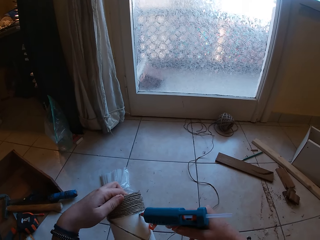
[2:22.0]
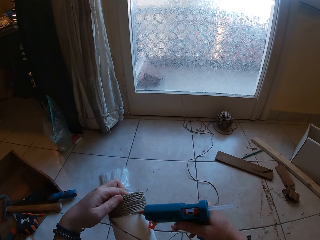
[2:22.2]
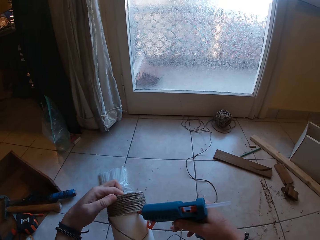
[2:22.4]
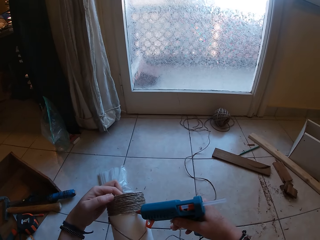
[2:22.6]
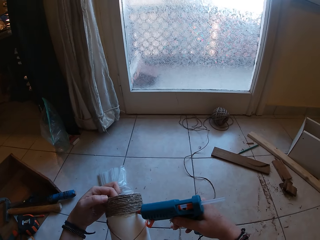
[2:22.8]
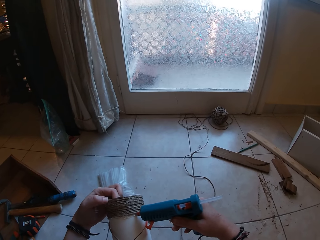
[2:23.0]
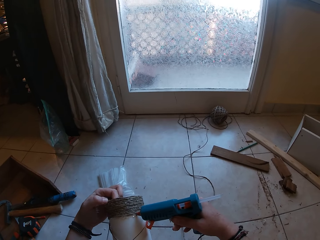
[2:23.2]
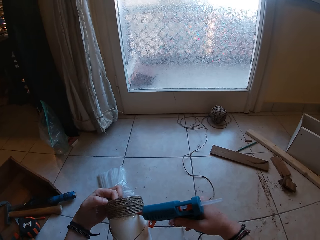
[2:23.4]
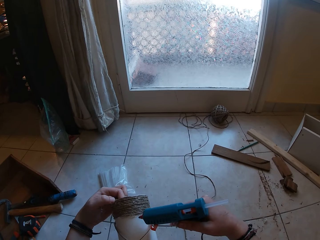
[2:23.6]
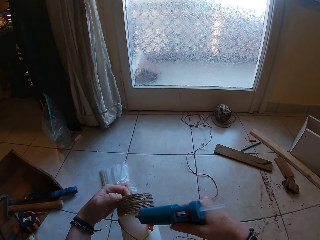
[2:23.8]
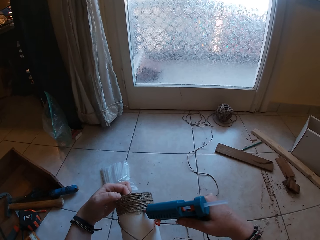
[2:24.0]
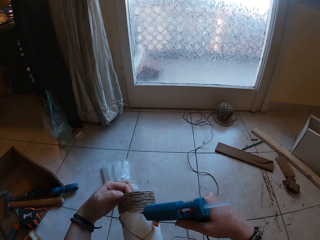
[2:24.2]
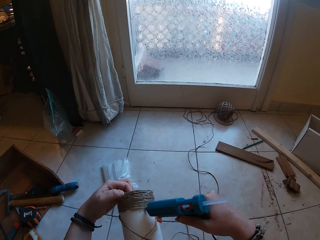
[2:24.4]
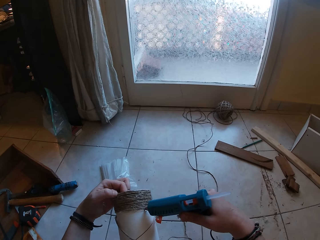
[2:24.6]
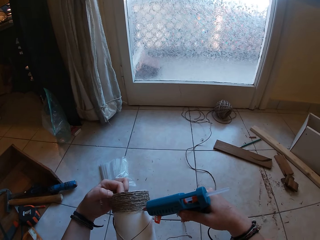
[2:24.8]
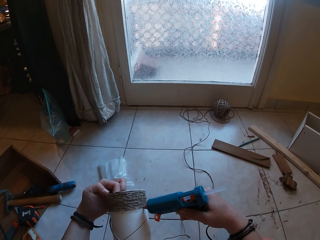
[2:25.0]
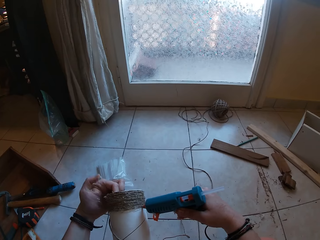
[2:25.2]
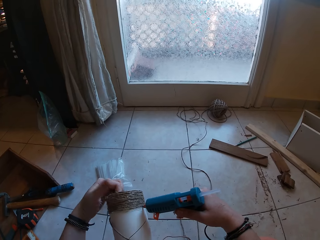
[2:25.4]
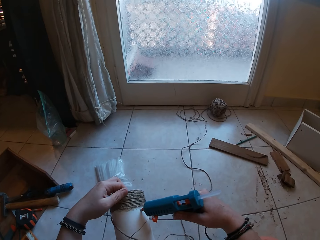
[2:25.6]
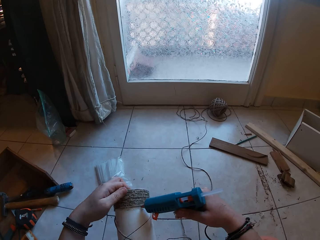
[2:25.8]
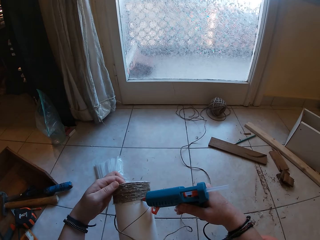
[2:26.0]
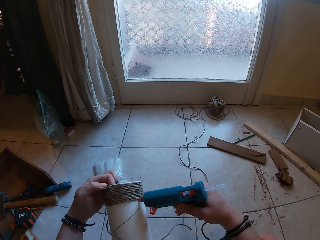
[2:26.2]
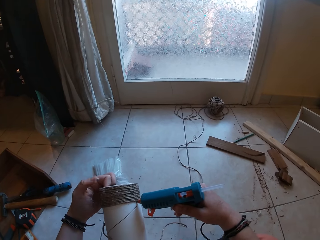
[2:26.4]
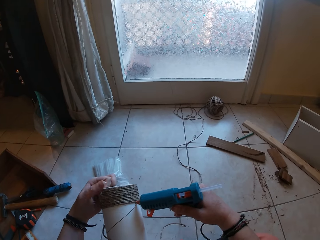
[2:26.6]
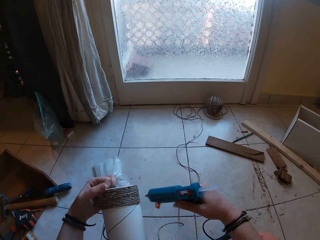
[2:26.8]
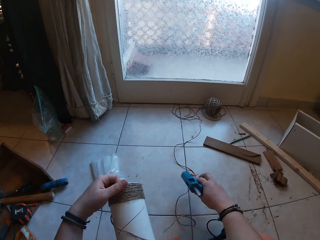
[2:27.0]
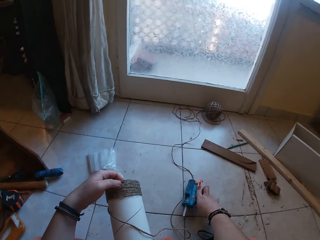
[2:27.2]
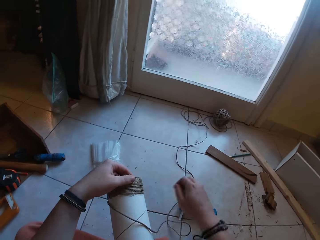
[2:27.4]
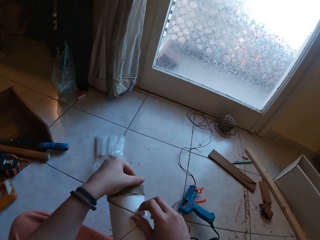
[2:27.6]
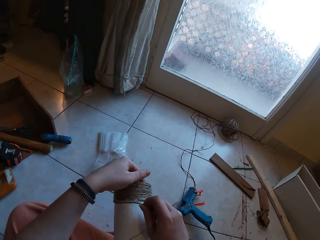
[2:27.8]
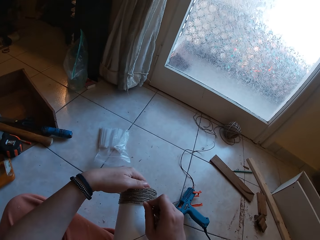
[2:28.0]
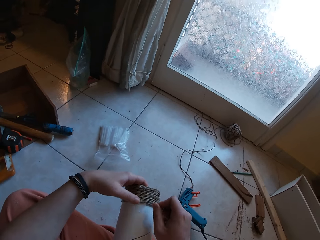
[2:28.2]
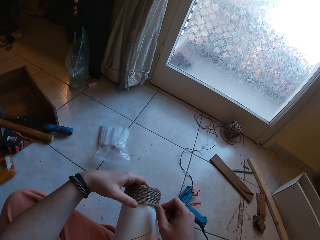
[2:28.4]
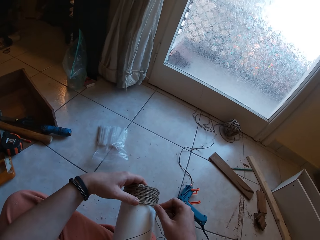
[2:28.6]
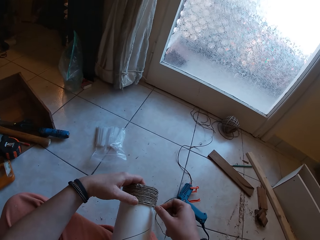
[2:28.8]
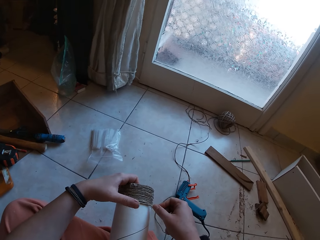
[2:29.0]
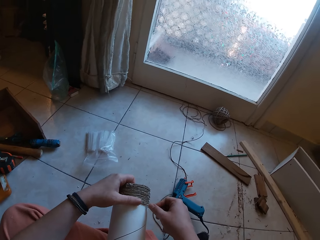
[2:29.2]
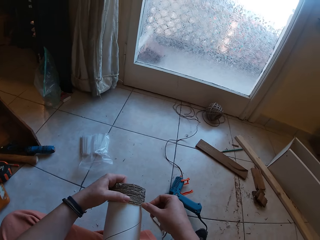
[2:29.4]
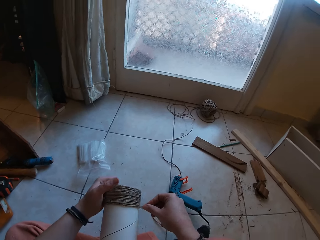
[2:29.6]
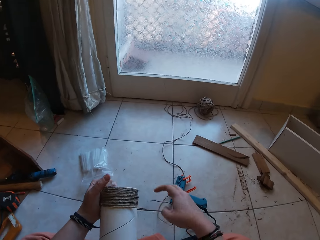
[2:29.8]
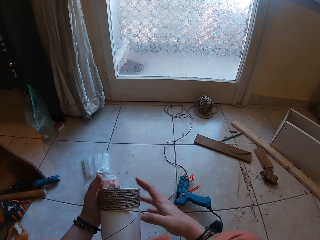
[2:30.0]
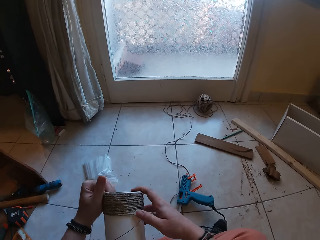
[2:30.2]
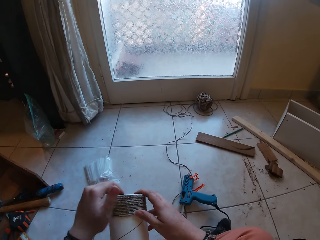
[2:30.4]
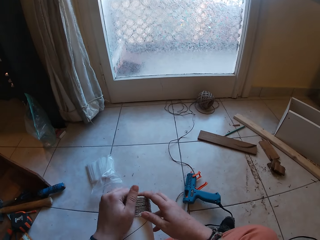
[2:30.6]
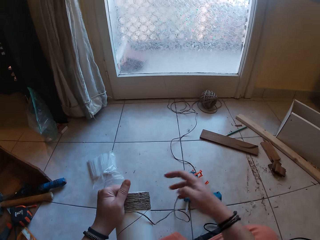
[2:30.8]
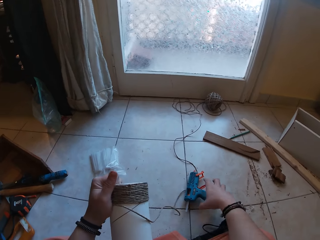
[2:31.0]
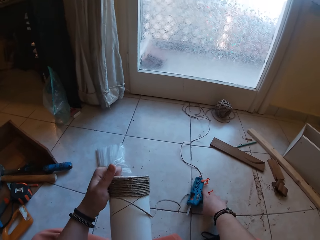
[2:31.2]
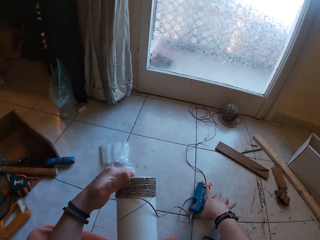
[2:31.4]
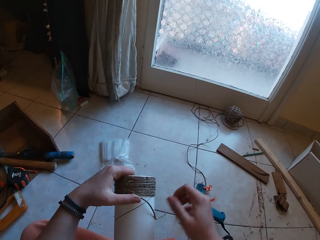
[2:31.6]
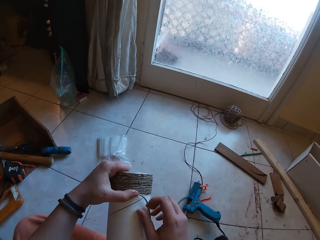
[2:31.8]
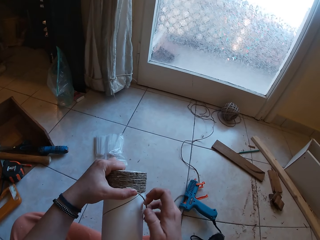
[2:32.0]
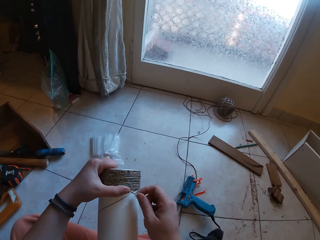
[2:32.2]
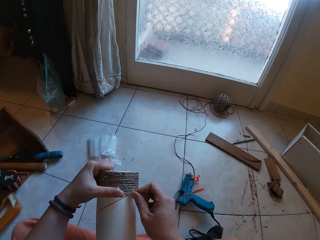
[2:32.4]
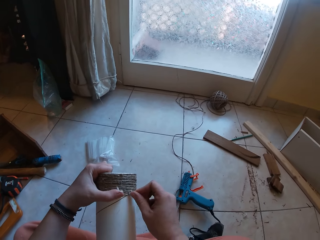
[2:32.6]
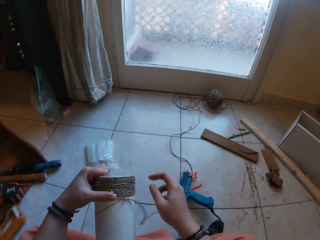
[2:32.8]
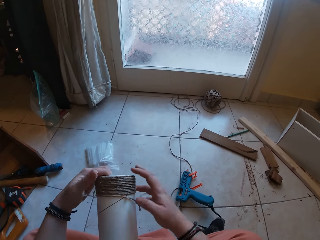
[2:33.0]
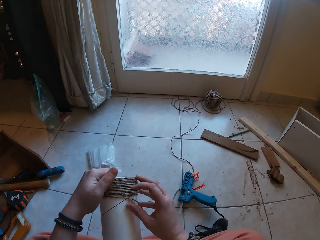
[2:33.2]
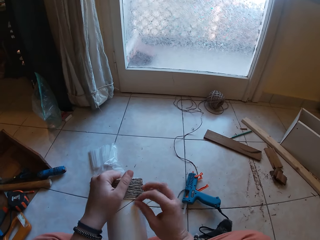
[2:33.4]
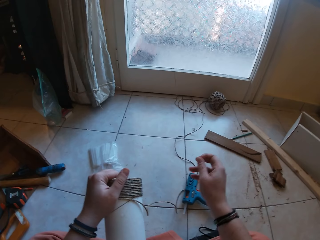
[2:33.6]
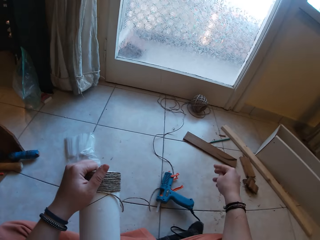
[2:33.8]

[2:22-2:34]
The camera wearer applies glue on the cardboard tube or carton with the glue gun in her right hand. She drops the glue gun on the floor with her right hand. She rolls the twine or rope on the cardboard tube with her right hand. She aligns the rope on the carton. She holds the cardboard tube with both hands. She touches the glue gun from the floor with her right hand. She rolls the twine on the cardboard tube with her right hand. She aligns the rope on the carton. She holds the cardboard tube with both hands.

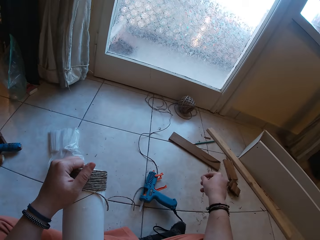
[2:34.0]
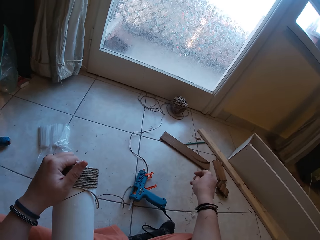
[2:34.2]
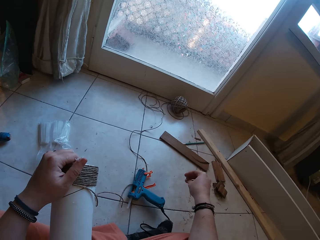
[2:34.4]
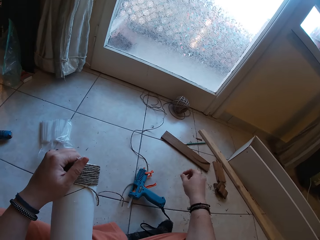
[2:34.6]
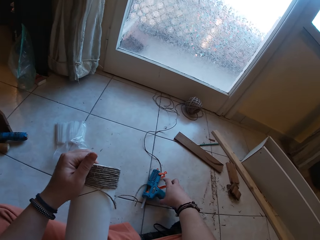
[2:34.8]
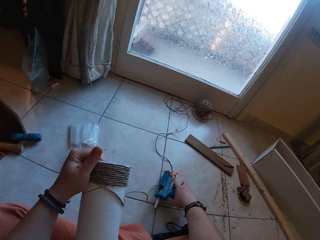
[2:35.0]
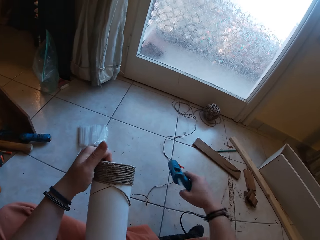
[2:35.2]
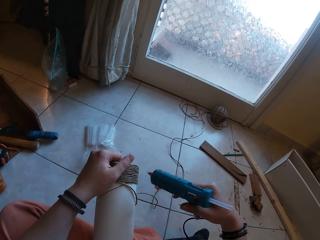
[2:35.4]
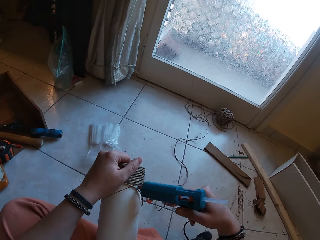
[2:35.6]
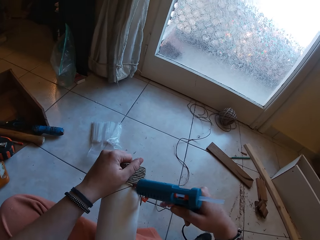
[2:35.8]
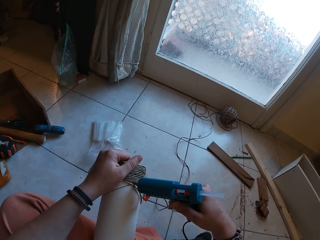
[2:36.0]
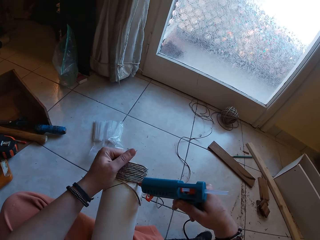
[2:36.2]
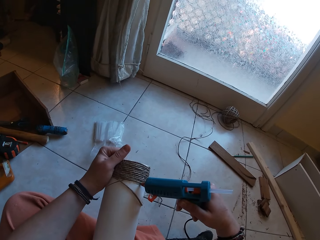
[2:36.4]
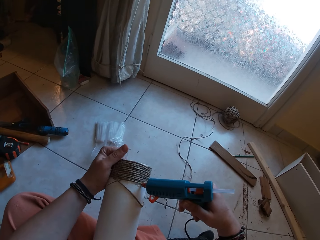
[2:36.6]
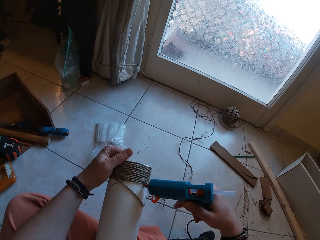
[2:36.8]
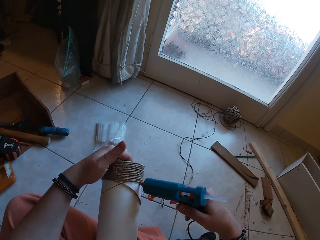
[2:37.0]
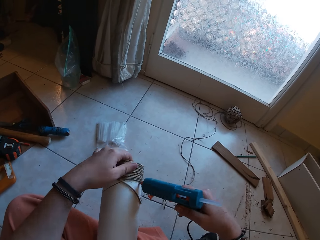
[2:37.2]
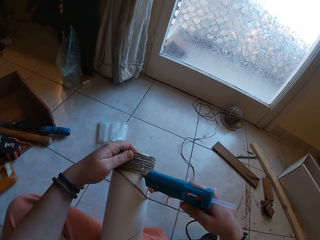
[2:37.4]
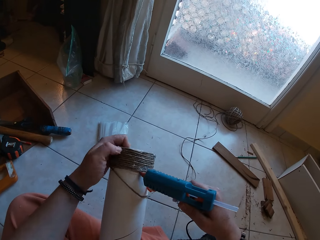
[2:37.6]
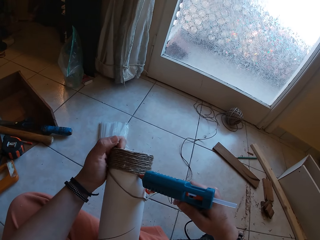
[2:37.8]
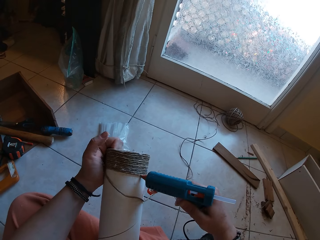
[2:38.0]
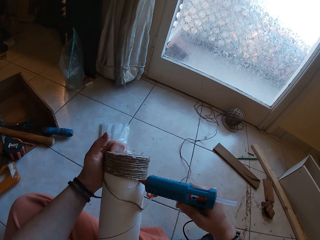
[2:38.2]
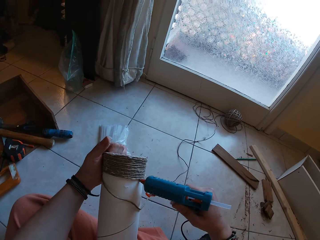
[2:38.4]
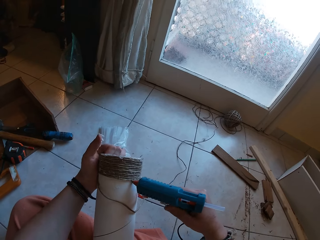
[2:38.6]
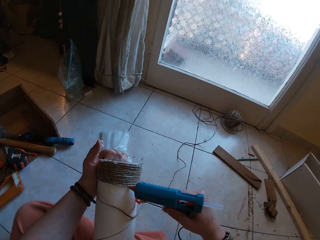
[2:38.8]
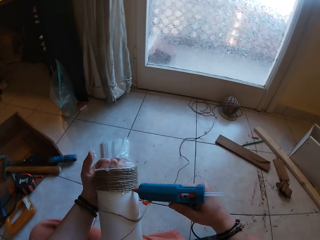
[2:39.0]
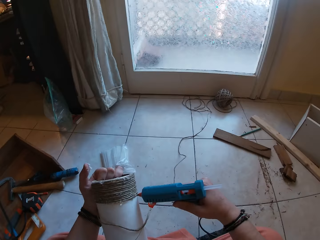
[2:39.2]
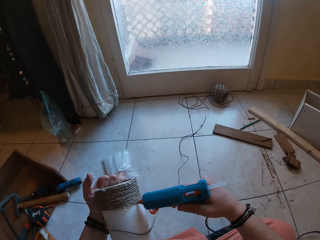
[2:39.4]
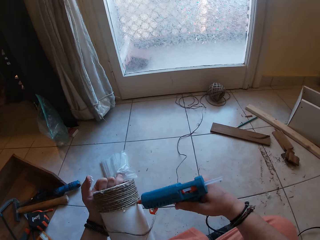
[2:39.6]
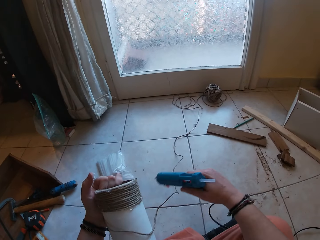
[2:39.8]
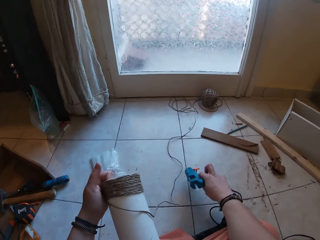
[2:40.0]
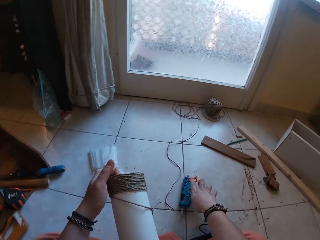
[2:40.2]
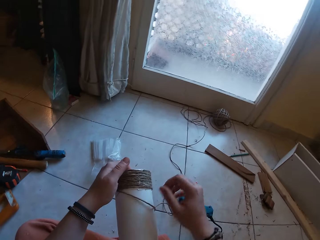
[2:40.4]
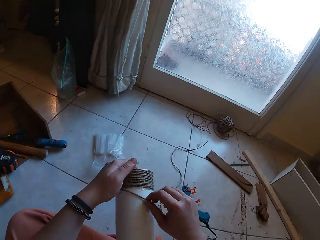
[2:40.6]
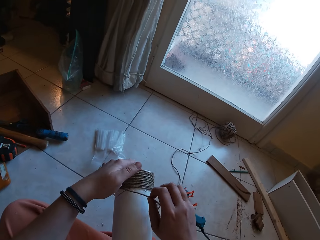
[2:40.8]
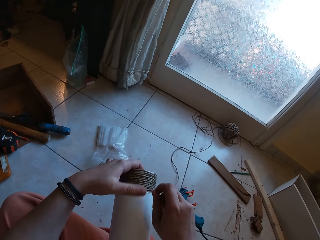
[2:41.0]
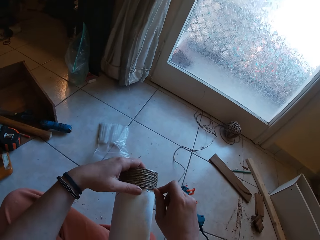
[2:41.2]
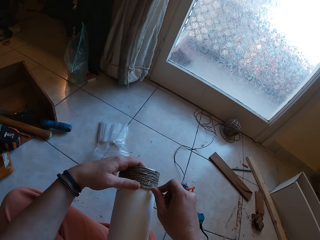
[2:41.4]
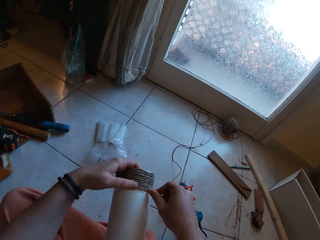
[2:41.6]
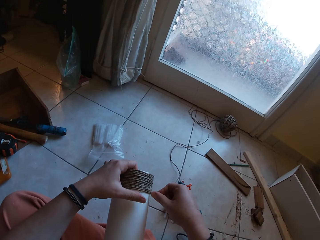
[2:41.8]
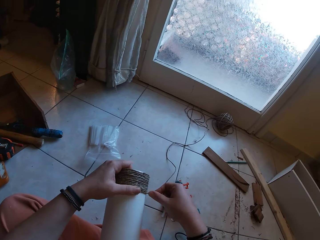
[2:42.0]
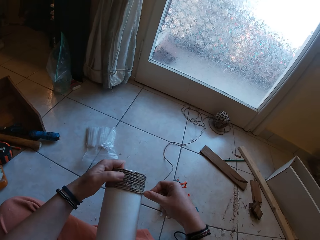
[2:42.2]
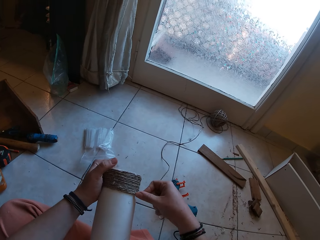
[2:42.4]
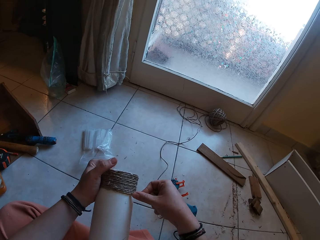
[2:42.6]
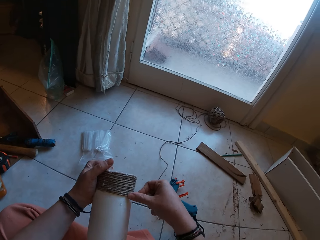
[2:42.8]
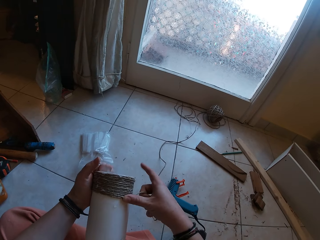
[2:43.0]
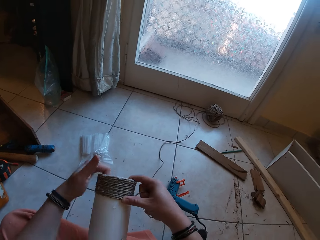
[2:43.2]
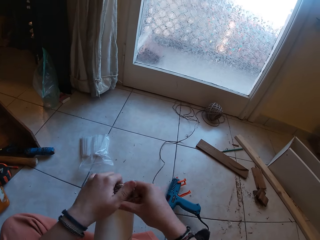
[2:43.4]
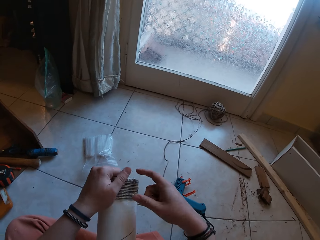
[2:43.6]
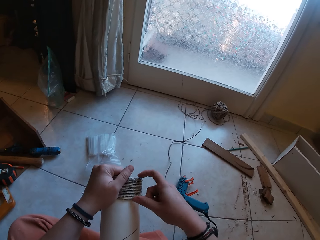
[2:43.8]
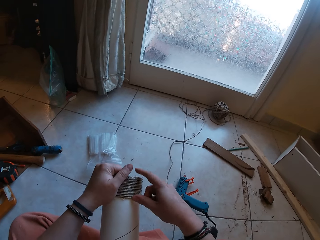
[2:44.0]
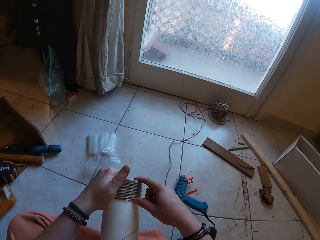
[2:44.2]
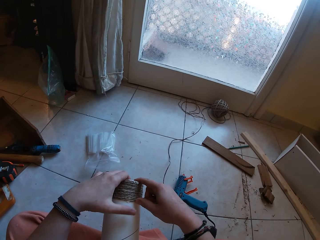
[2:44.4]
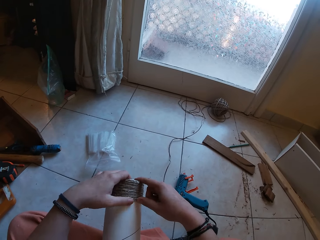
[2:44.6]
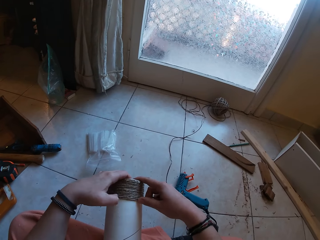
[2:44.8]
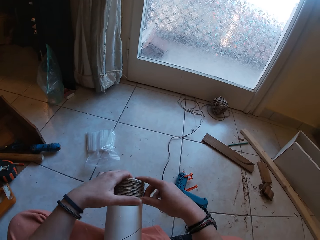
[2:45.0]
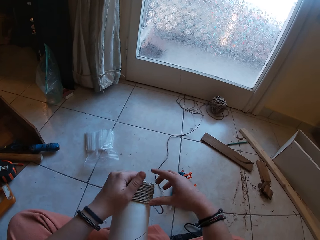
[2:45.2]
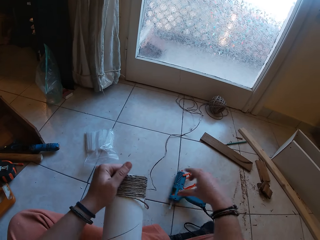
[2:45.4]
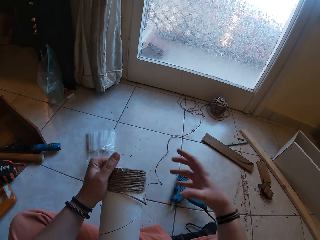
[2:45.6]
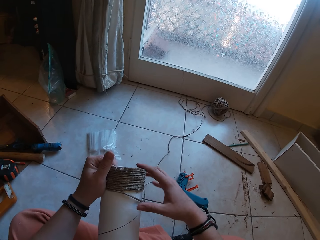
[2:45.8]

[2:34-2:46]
The camera wearer removes strings of rope on the rope, and puts the strings of rope on the floor. She picks up the glue gun from the floor with her right hand. She applies glue on the cardboard tube or carton with the glue gun in her right hand. She drops the glue gun on the floor with her right hand. She rolls the twine or rope on the cardboard tube with her right hand. She aligns the rope on the carton.
